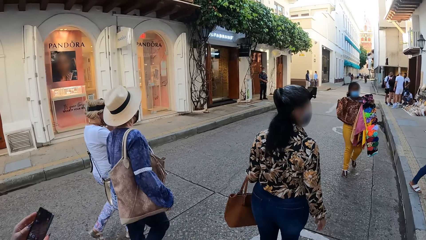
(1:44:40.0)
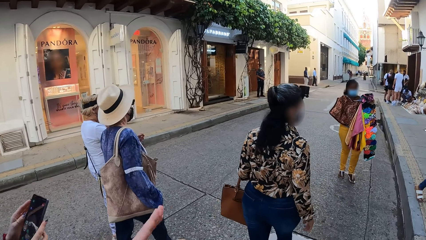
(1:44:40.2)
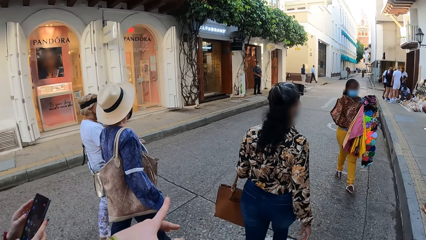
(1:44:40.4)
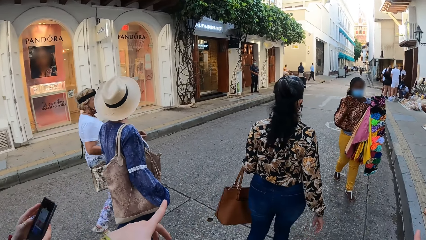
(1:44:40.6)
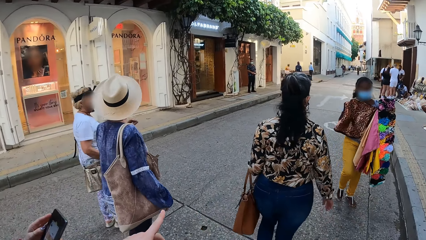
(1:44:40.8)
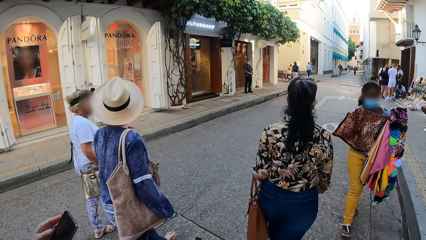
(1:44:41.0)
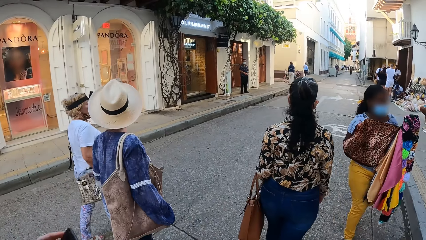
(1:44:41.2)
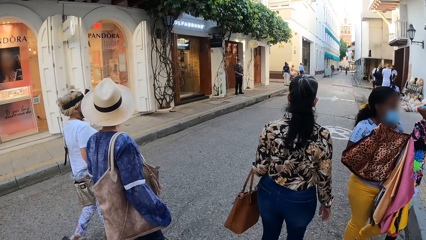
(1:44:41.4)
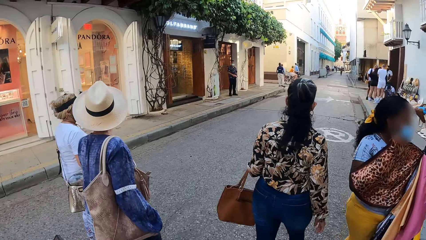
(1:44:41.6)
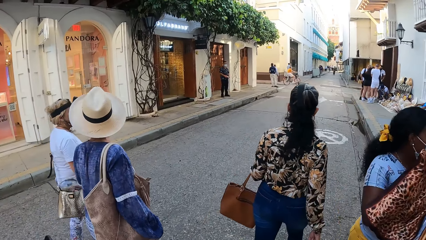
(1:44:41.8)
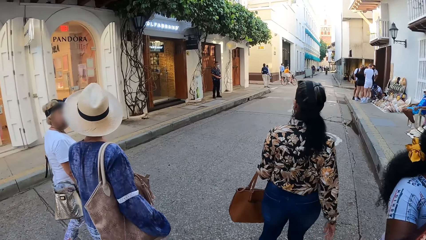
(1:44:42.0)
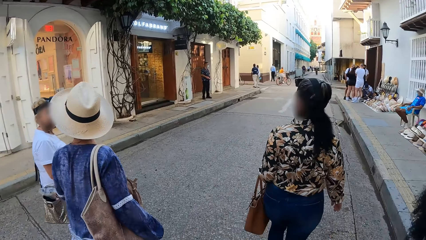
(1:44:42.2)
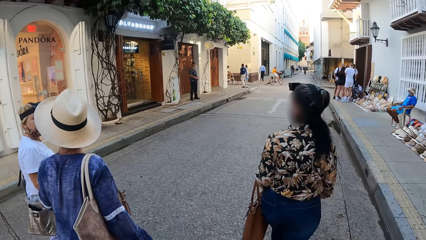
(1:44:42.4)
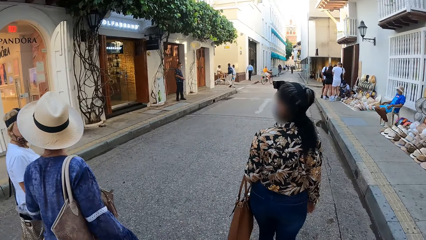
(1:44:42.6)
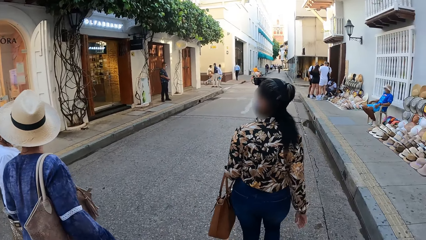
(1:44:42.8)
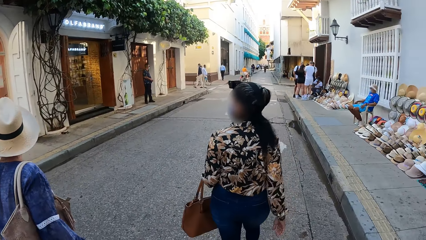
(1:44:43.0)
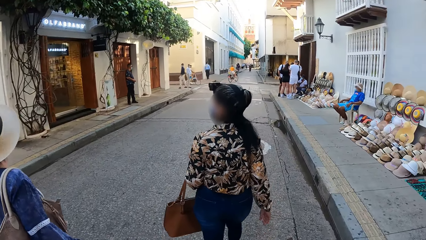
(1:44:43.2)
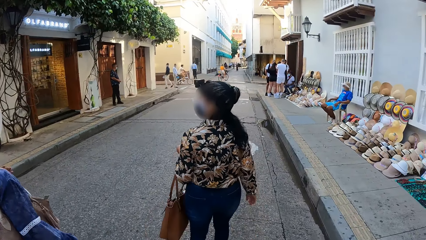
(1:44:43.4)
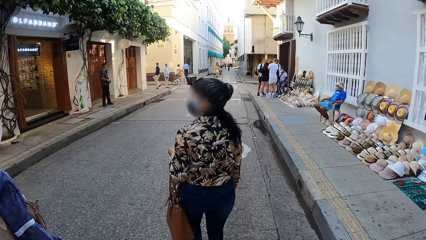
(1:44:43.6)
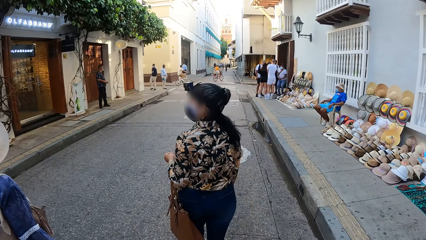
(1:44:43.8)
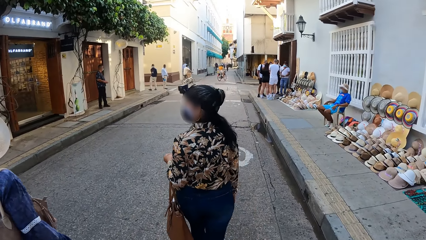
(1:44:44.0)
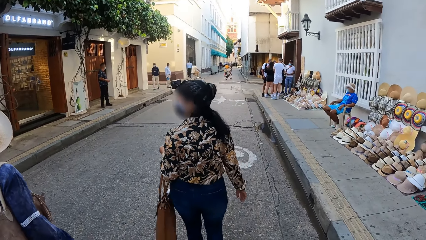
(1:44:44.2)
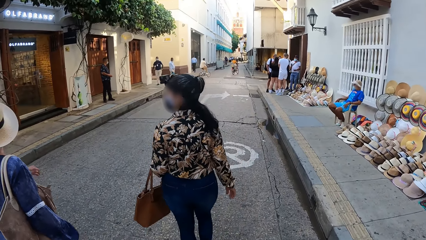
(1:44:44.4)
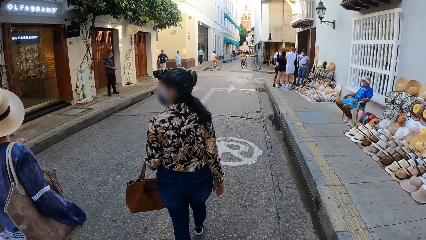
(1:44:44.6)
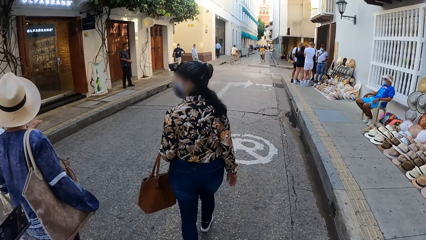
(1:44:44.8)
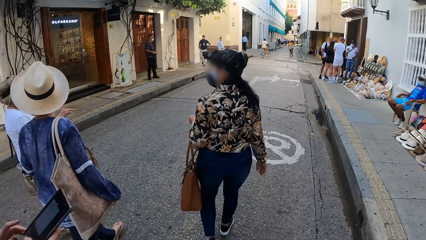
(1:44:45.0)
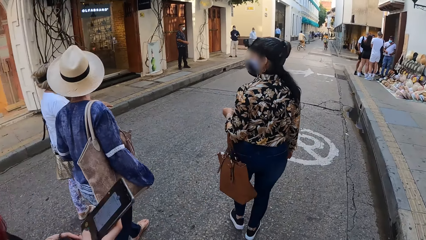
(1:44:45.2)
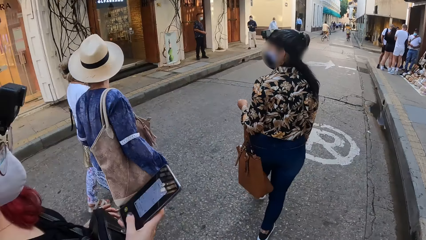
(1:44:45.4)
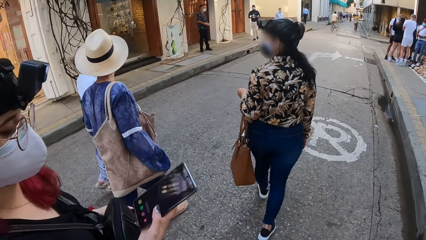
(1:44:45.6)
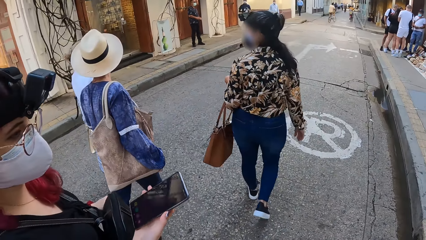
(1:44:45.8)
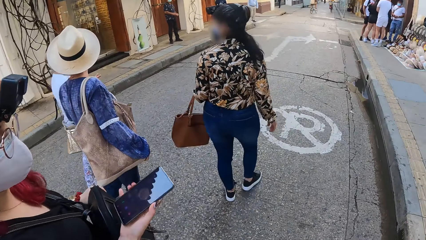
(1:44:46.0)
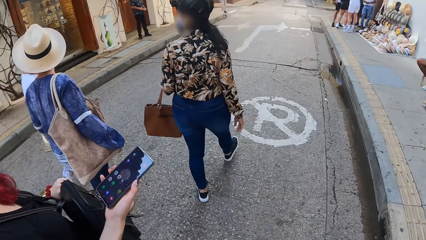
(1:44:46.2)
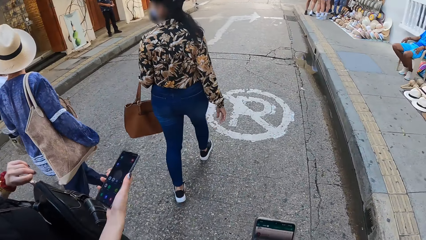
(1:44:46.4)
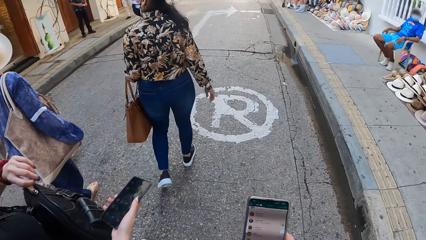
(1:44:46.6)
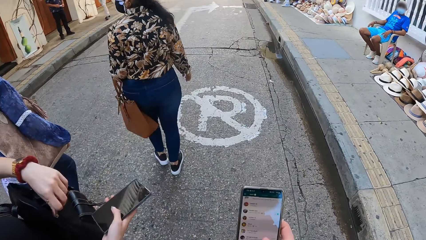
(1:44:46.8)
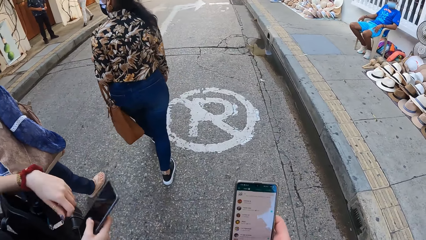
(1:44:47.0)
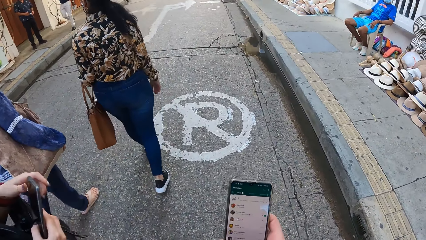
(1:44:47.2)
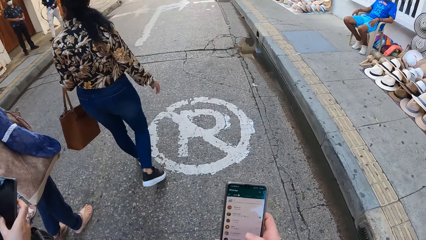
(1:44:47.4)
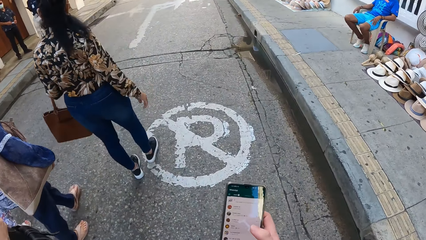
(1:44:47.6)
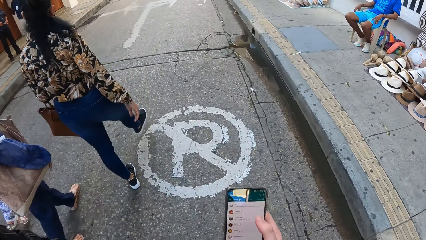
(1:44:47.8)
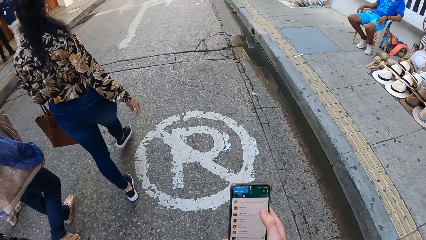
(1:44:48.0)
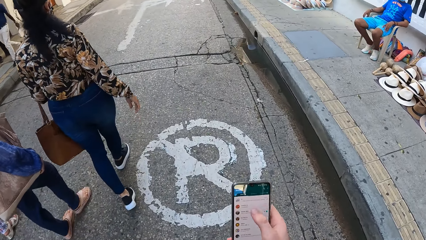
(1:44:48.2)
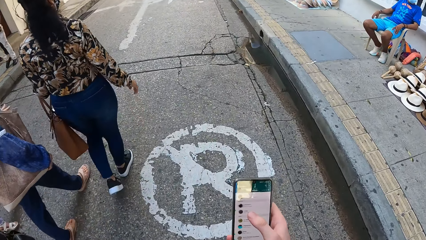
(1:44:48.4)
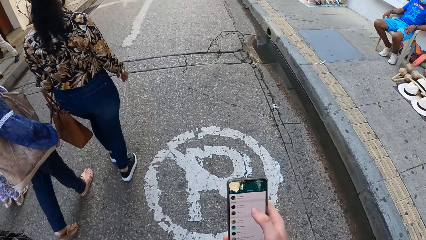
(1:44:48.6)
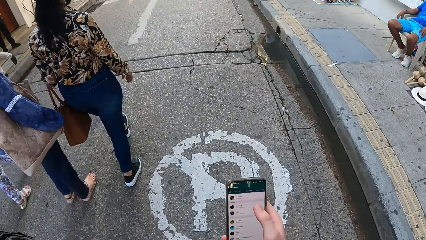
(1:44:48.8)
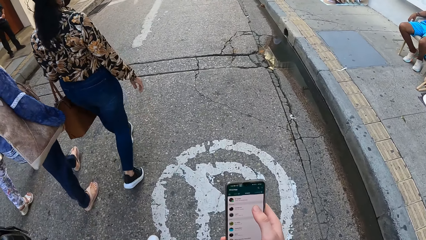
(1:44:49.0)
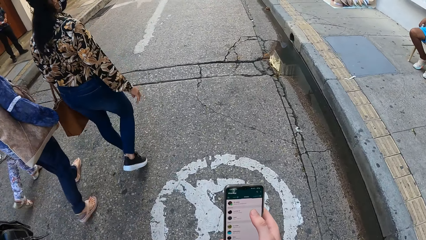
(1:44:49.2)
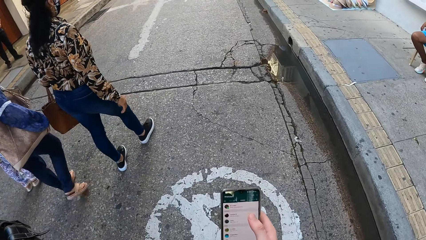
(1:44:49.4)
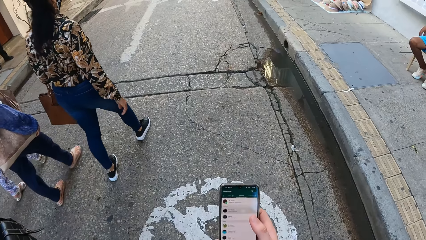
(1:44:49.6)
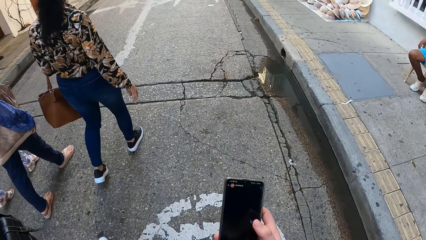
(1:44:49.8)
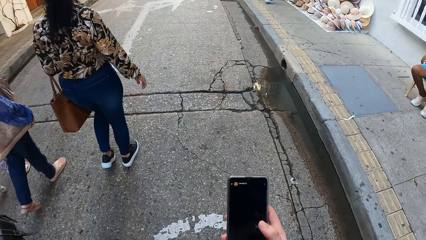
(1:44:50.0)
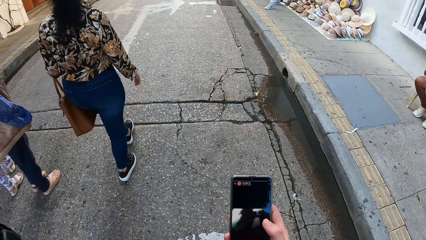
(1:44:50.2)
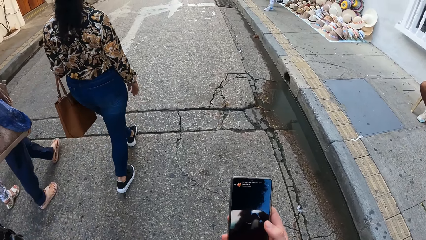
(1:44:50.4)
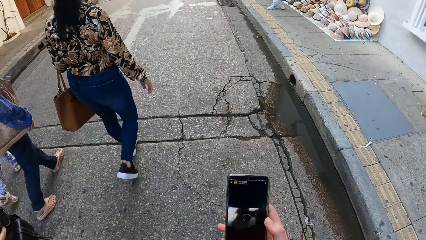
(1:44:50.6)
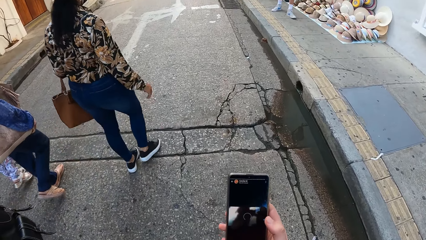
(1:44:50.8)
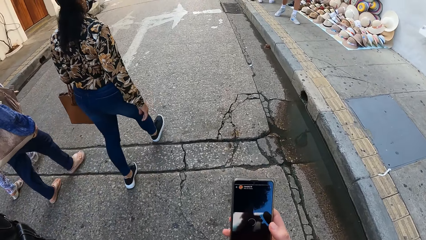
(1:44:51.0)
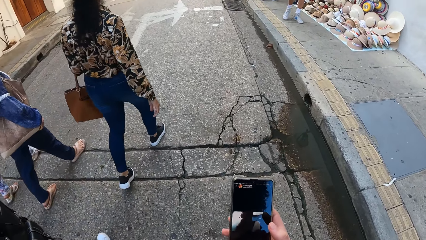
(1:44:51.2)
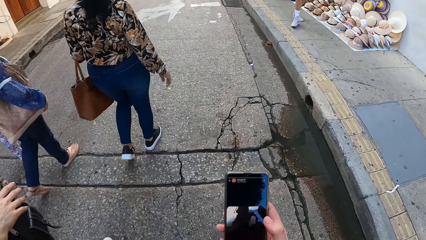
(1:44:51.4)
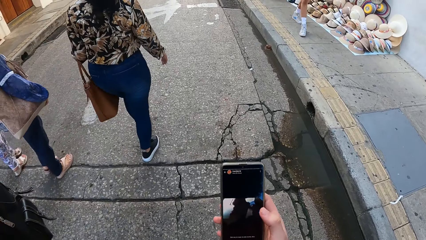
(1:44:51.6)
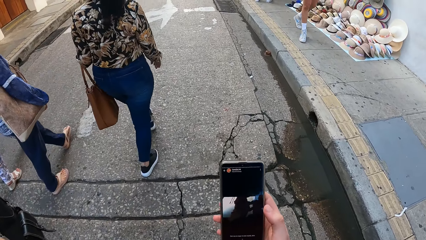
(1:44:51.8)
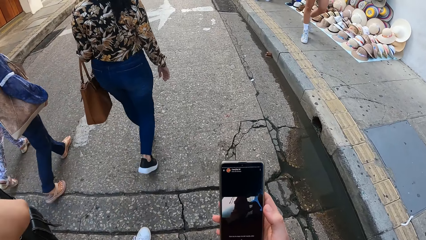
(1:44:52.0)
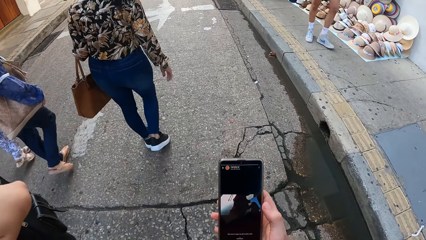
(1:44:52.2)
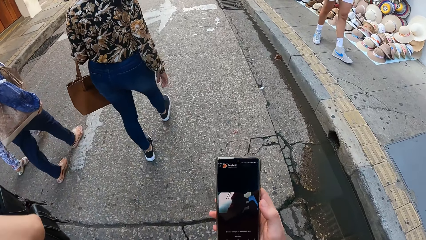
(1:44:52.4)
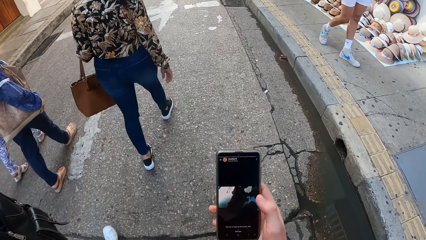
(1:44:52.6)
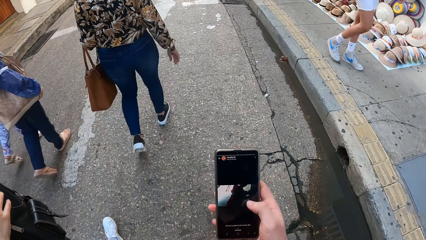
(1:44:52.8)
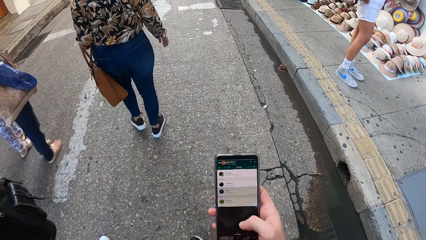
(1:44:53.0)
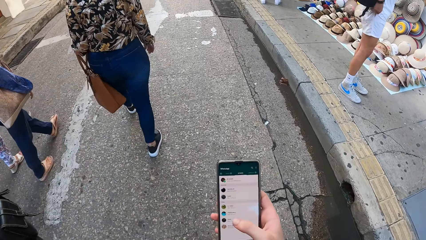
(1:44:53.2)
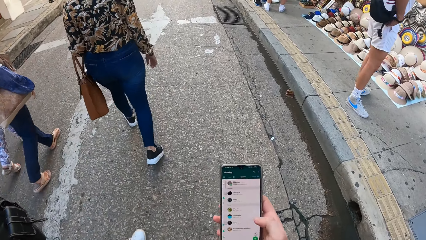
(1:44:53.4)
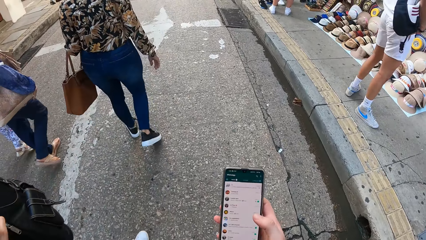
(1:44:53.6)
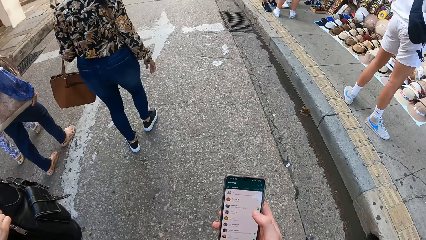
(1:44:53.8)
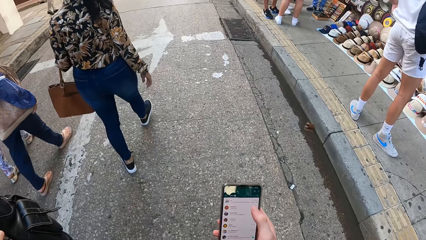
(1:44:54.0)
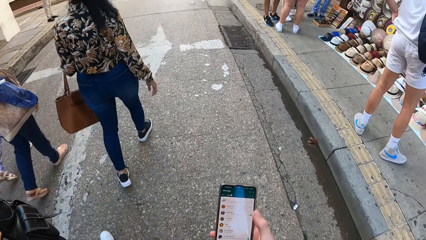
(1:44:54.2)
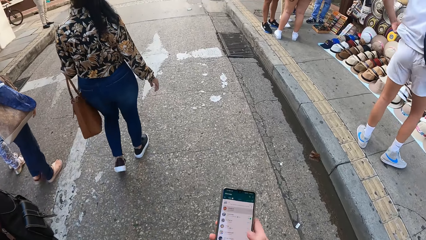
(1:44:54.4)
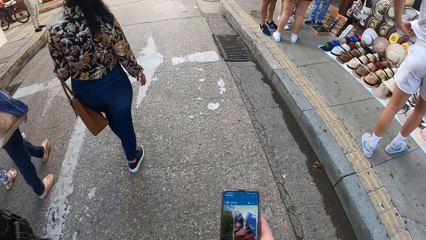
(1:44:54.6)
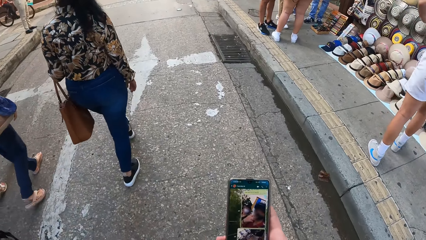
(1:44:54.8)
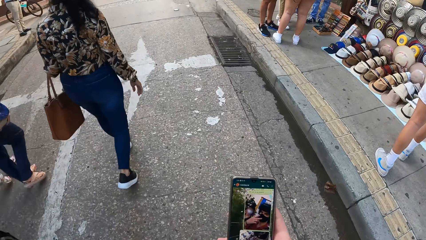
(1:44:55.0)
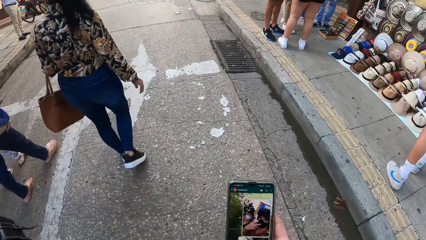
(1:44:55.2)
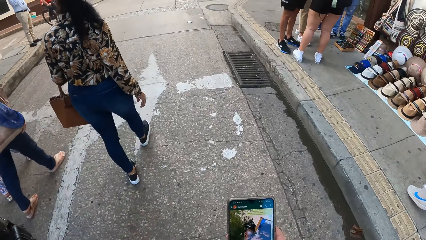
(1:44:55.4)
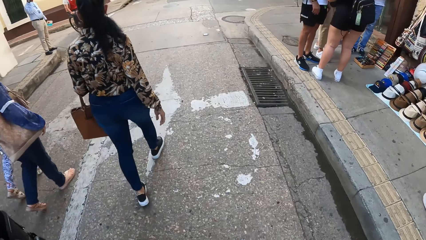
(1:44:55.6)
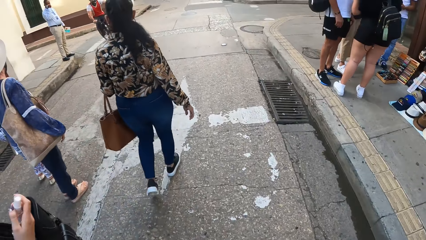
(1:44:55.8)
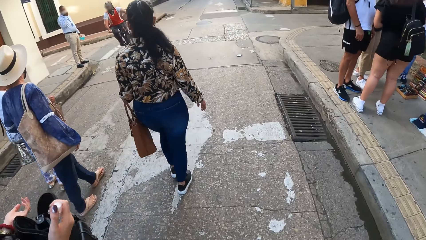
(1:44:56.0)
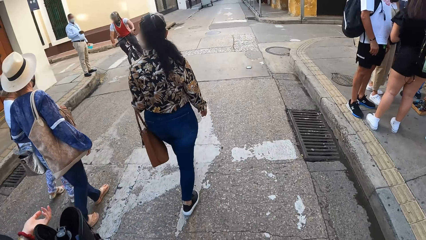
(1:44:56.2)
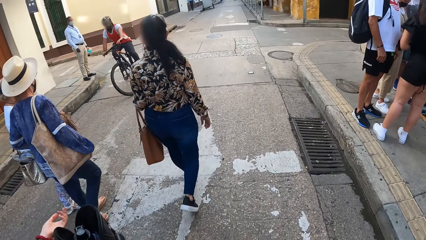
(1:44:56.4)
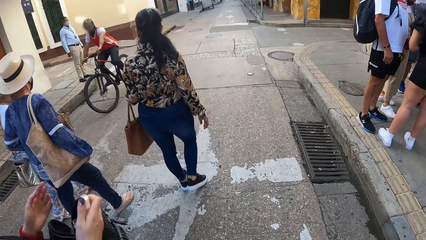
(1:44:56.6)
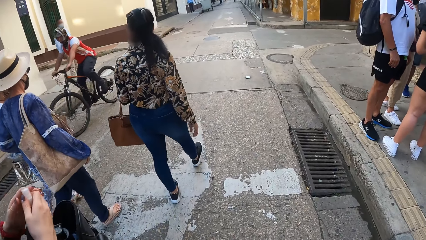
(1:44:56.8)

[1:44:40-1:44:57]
The woman opens a bag on her body with her left hand. The camera wearer operates the phone with his right hand. The woman adjusts the bag on her body with her right hand.
